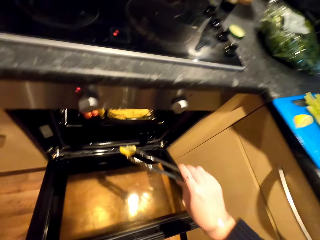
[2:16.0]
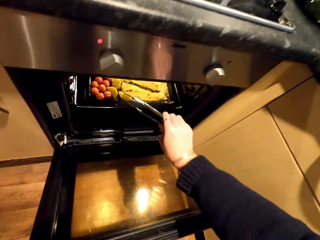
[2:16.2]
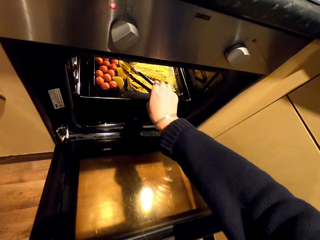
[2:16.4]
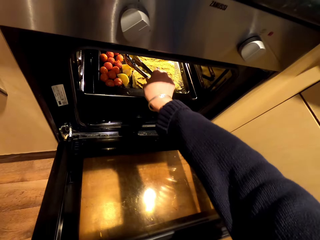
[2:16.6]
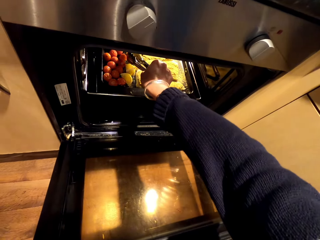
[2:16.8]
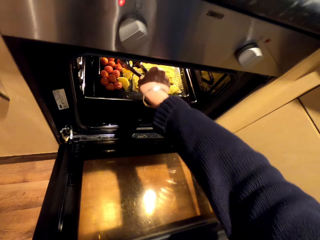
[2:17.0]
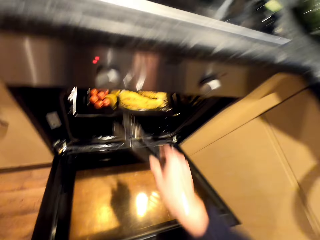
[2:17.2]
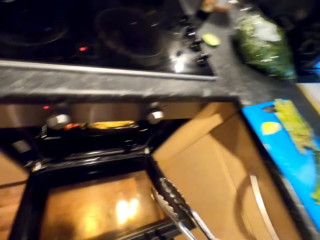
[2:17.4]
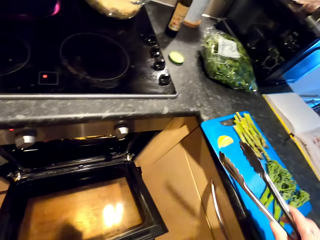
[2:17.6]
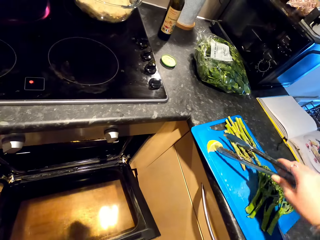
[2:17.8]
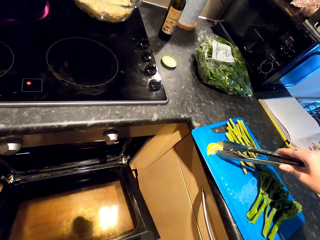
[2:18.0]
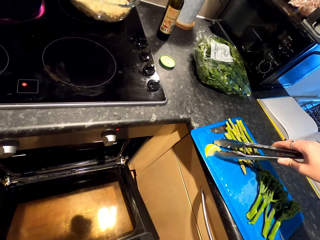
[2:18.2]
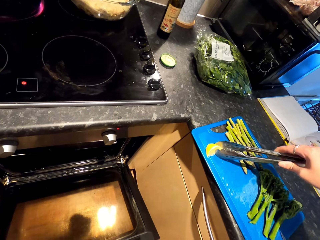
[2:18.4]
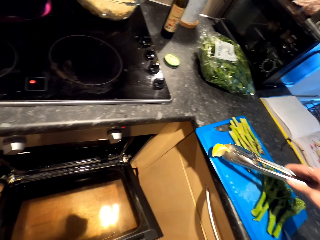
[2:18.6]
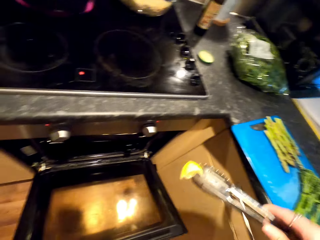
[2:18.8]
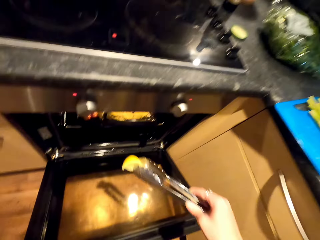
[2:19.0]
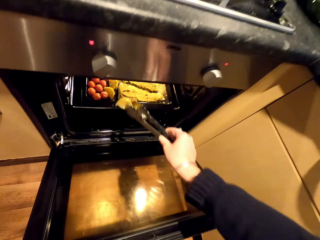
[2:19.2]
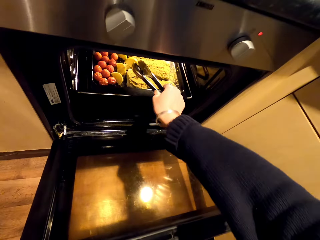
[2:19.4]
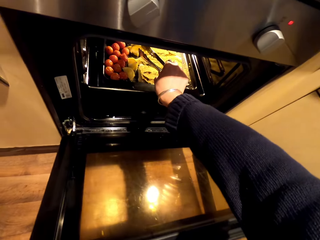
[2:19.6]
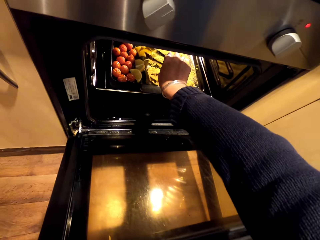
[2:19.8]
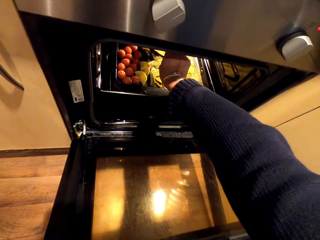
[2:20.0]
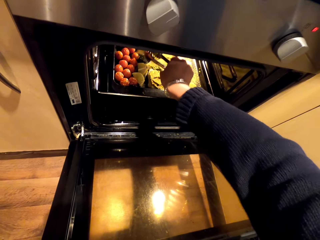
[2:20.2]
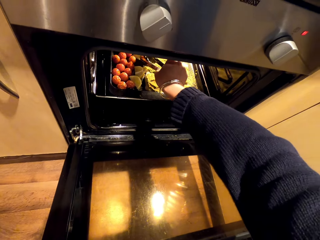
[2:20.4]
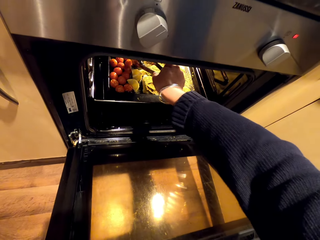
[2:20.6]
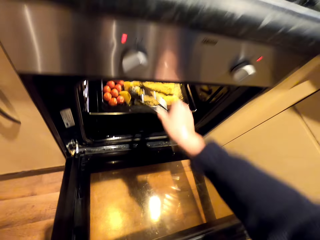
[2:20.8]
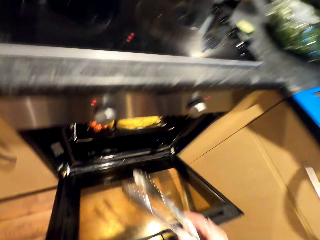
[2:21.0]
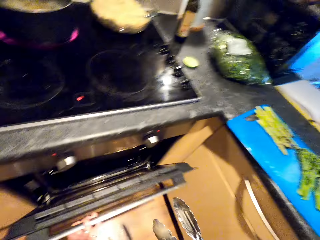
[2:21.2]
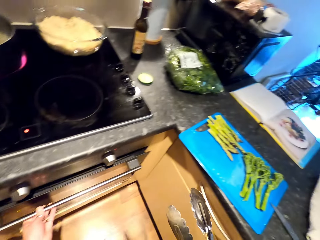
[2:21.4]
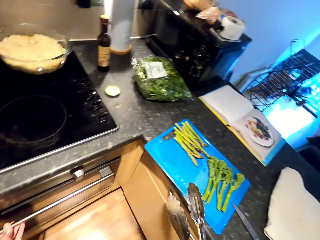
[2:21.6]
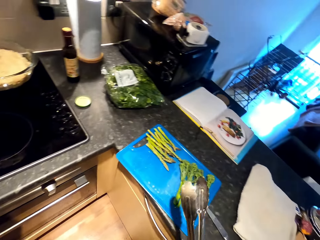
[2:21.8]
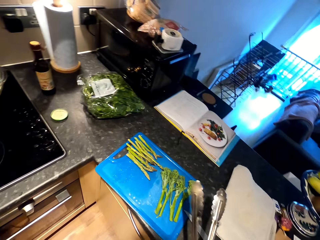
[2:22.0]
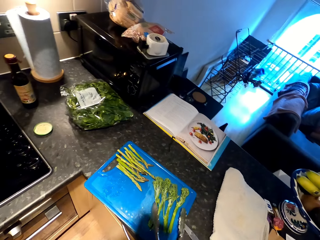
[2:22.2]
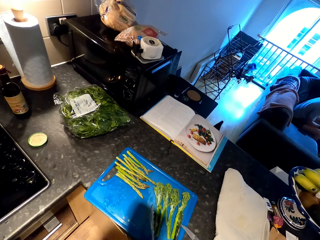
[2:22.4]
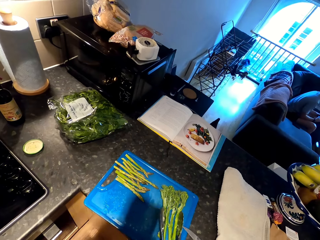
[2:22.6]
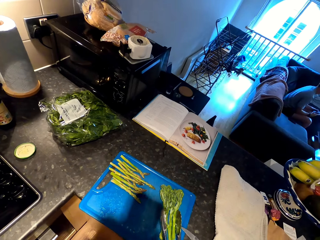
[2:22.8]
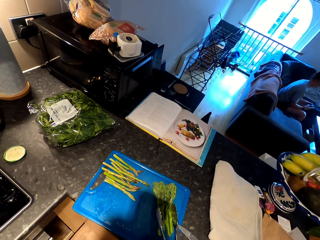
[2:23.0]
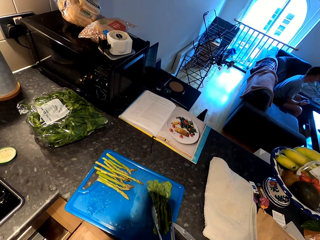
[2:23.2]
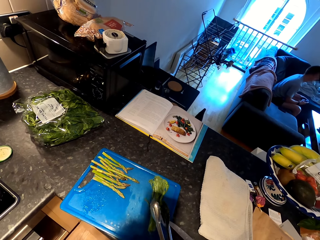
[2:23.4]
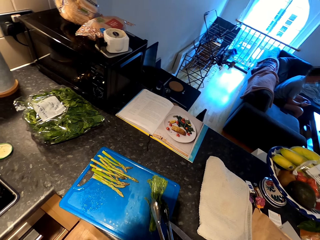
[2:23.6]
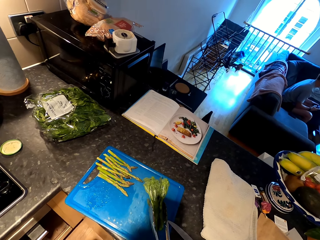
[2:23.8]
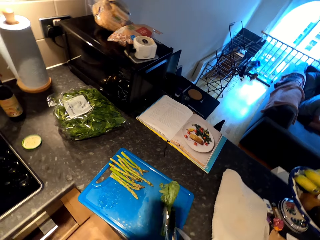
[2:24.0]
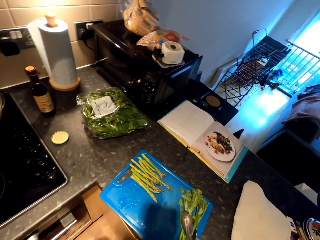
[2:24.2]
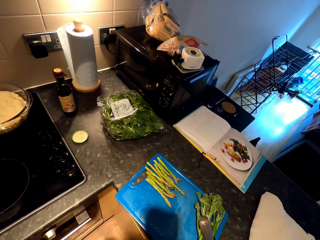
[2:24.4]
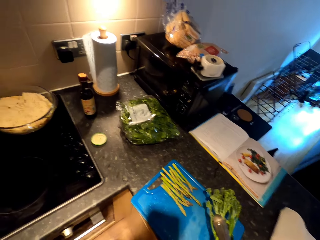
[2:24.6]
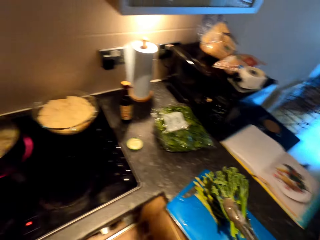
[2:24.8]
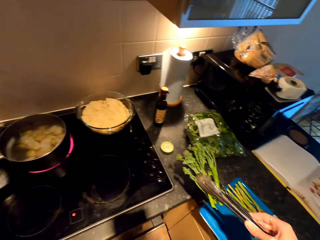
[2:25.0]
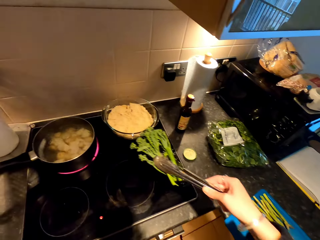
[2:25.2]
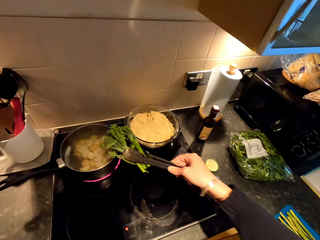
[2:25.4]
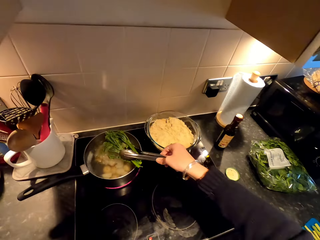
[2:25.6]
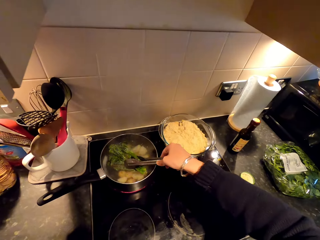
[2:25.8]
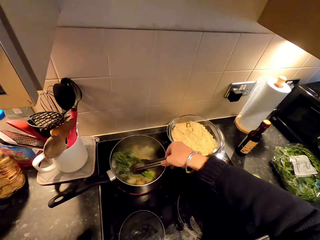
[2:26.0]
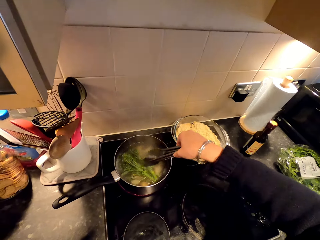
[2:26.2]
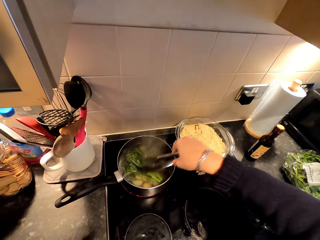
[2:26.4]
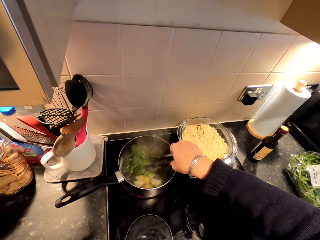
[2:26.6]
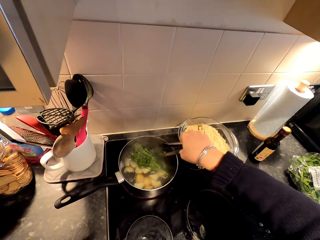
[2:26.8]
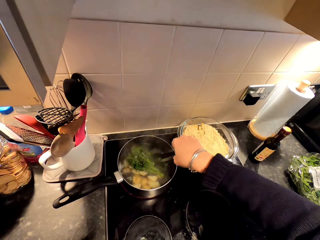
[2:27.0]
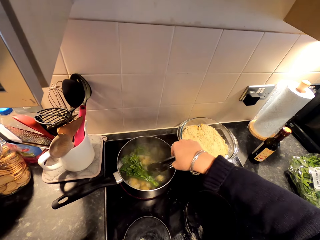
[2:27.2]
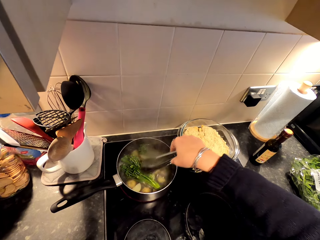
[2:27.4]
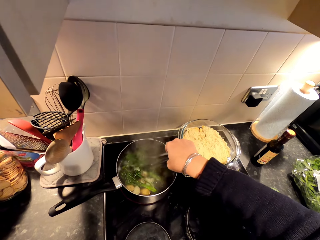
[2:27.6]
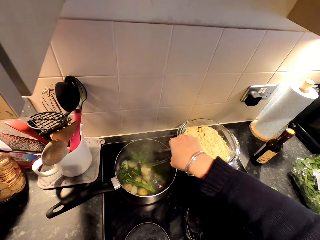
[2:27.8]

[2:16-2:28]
The camera wearer picks a slice of lemon. They put the lemon in the oven. They pick a slice of lemon. They put the lemon in the oven. They close the oven door. They pick broccoli from the chopping board. They put the broccoli in the cooking pot.

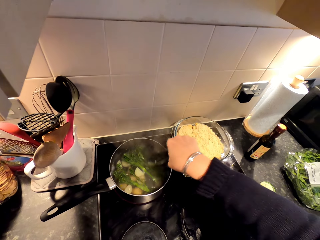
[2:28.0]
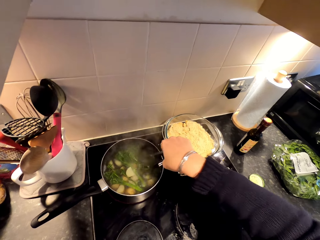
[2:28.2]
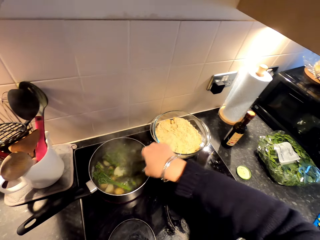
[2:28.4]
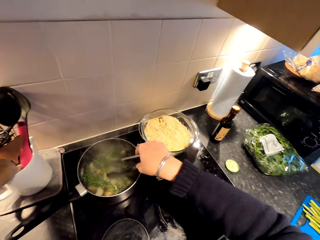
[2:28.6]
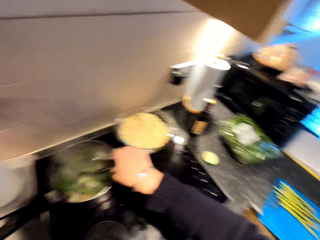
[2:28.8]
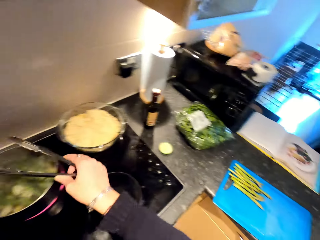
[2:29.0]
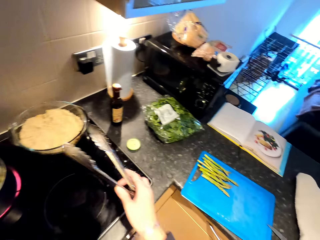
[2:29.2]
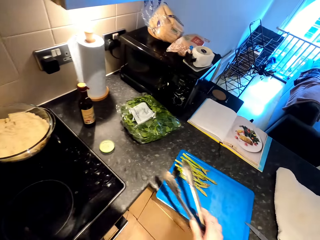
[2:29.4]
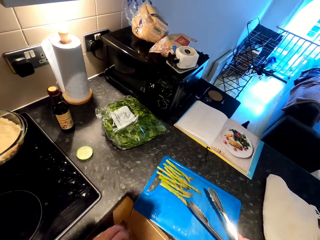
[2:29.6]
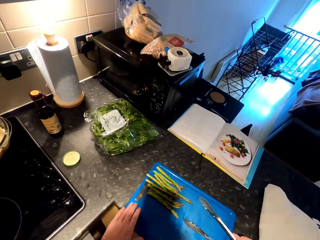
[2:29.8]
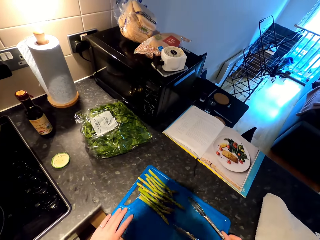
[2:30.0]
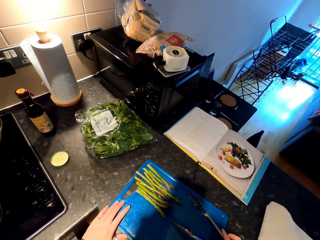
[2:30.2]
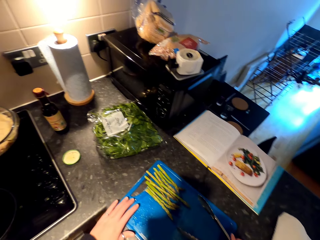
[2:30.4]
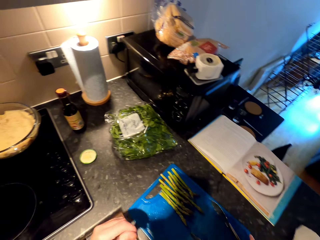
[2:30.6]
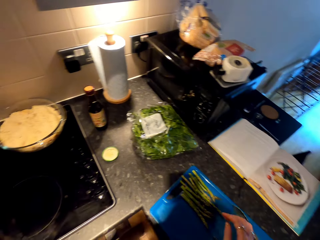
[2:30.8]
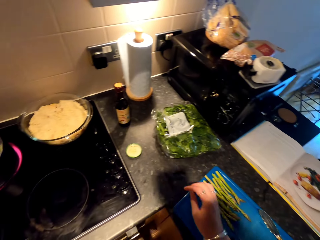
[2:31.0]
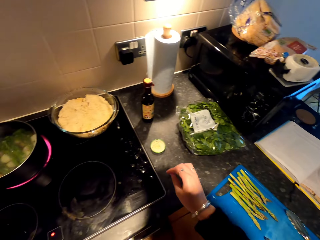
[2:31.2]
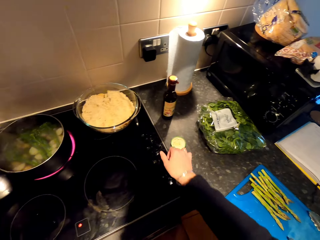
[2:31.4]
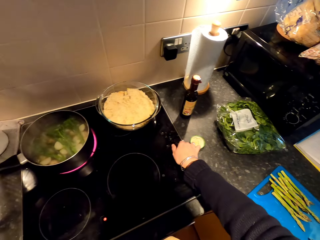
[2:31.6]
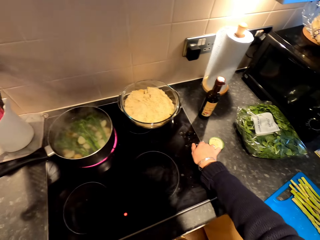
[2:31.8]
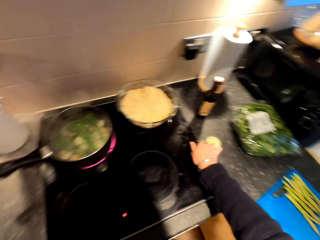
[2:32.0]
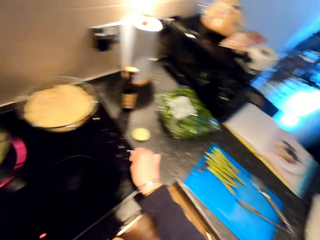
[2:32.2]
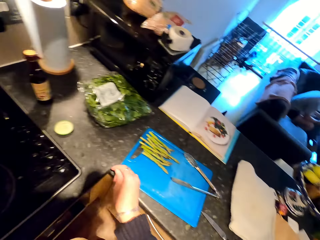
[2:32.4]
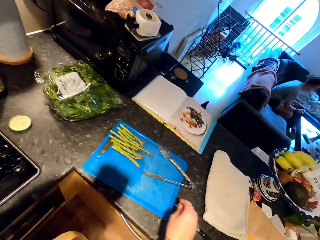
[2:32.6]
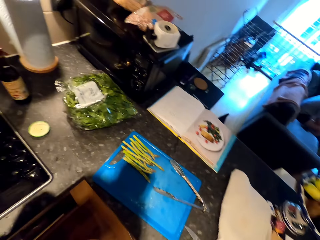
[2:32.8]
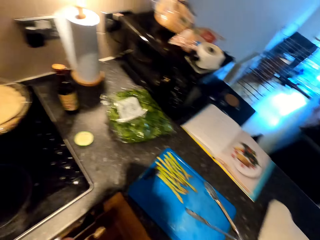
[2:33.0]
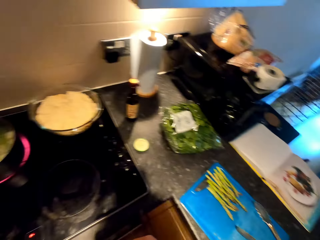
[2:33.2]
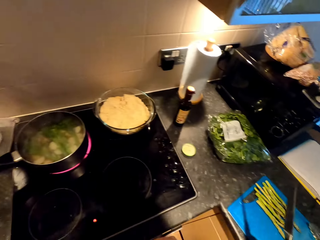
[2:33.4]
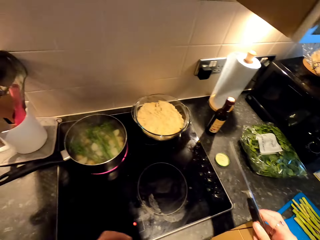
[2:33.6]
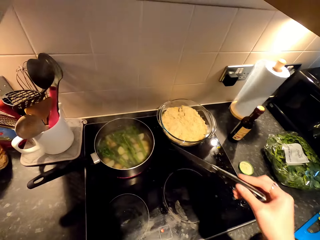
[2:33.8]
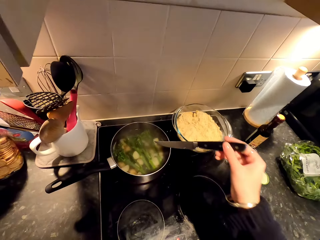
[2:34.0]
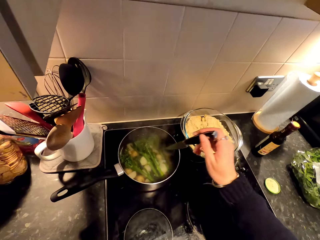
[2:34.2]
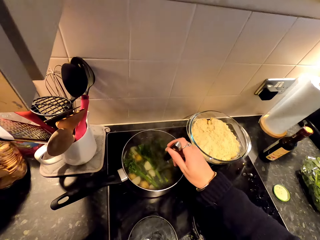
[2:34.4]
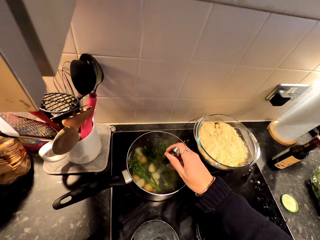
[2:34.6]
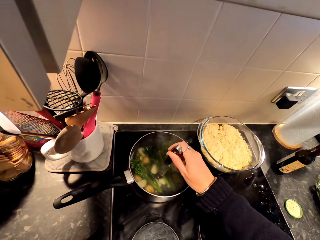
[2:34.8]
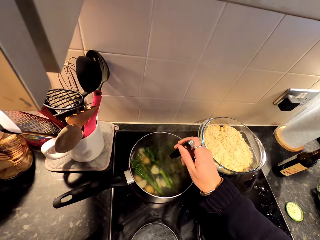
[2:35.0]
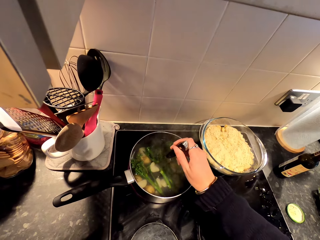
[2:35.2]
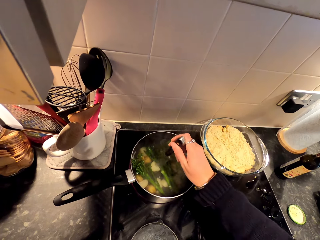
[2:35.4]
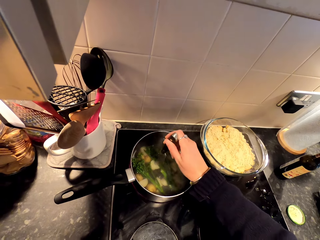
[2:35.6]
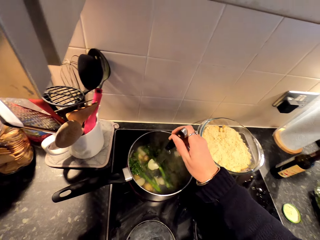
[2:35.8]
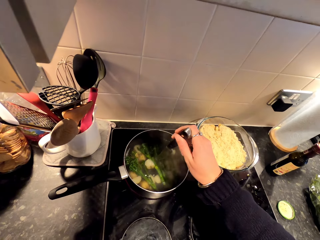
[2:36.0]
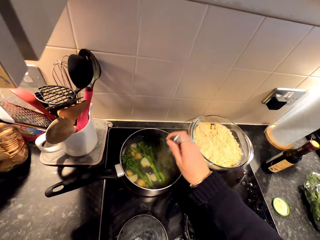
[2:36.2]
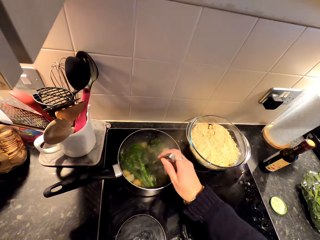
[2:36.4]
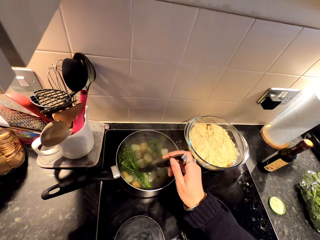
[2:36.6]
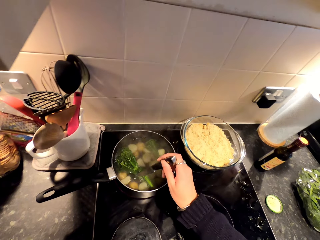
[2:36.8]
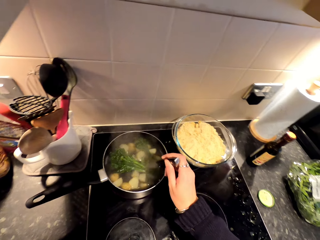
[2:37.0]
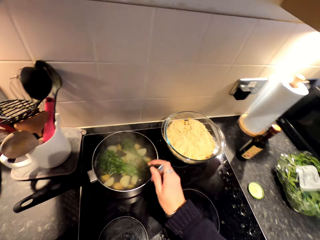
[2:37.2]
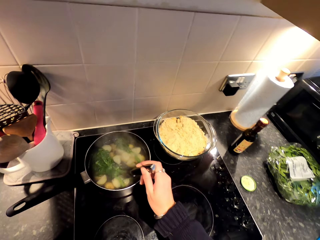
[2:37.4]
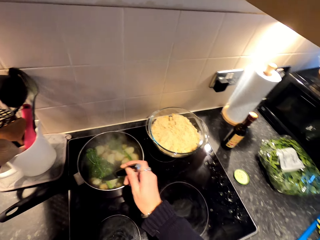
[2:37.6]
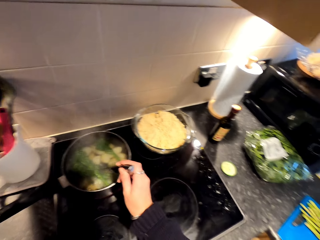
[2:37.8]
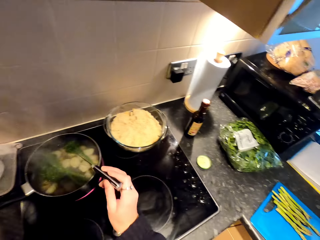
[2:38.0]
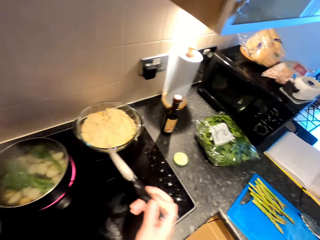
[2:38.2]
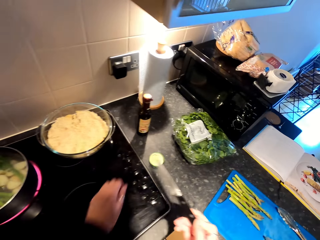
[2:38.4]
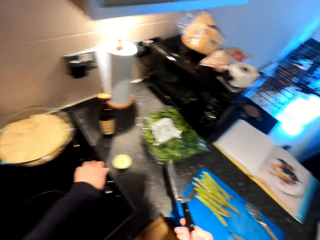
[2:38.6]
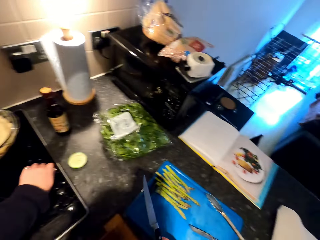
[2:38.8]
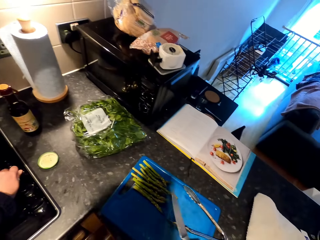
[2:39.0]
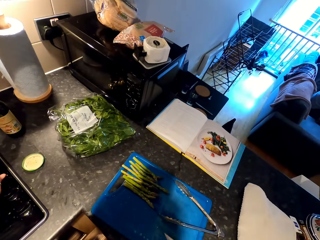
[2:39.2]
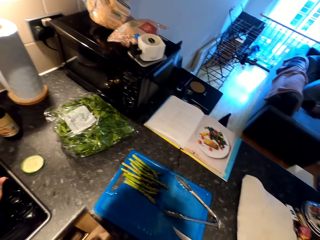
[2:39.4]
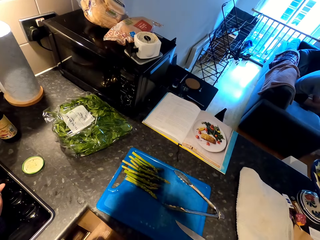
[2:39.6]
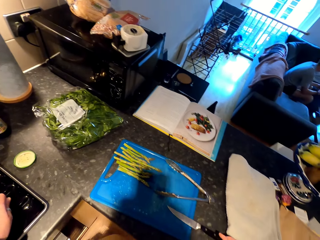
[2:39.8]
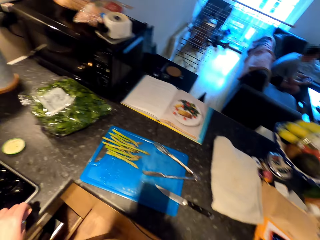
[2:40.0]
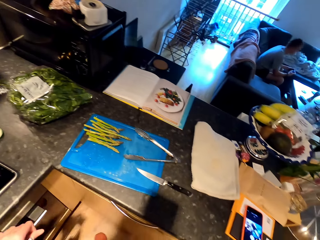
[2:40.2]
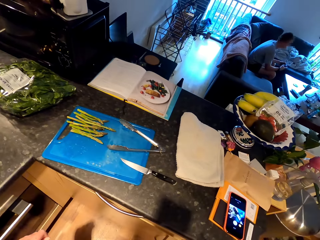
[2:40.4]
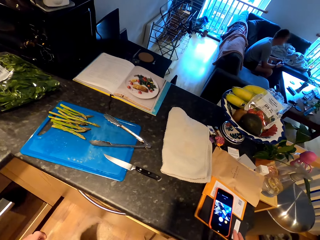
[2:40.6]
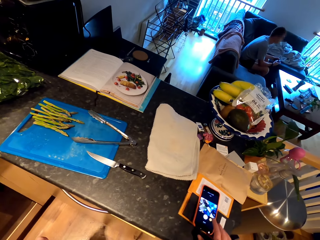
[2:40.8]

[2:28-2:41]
The camera wearer mixes the food in the plate. They move the chopping board. They pick up a knife. They check if the potatoes are ready. They pick the food with the knife. They mix the food. They put down the knife.
